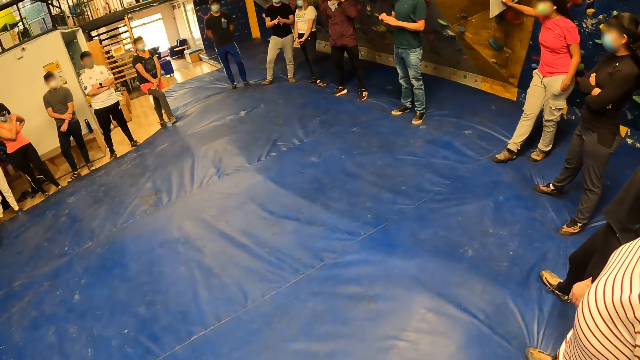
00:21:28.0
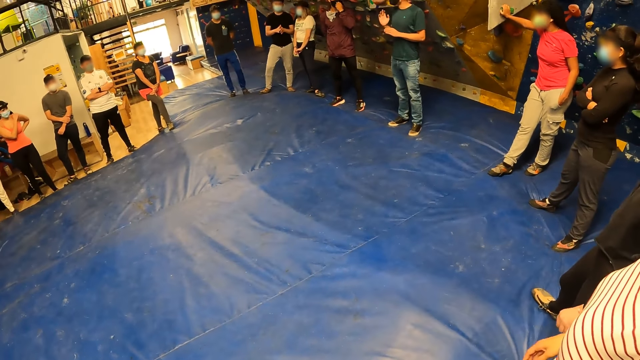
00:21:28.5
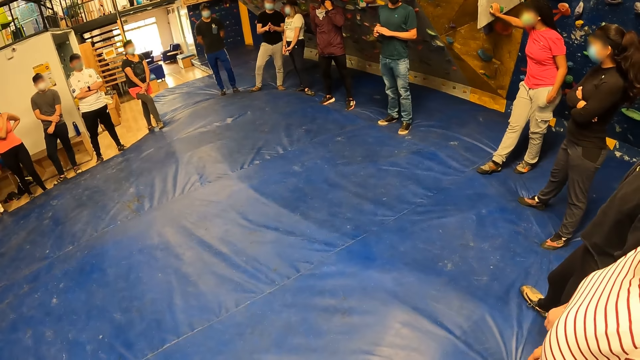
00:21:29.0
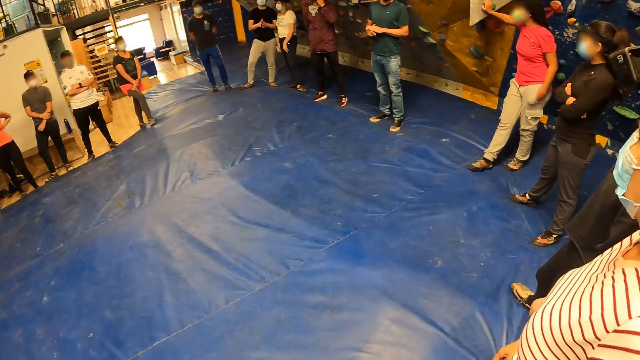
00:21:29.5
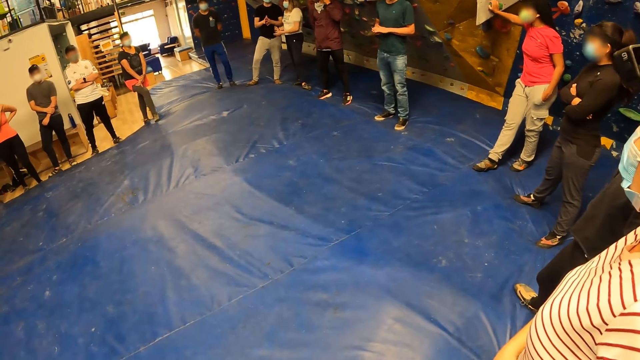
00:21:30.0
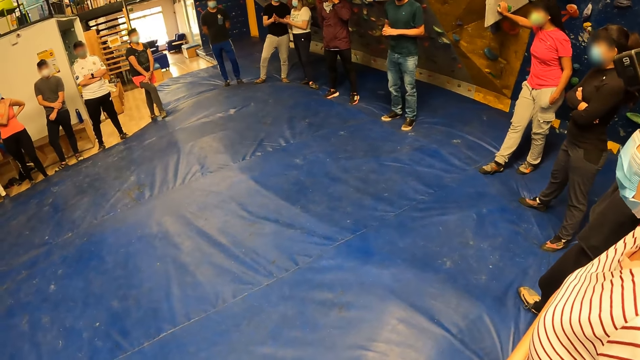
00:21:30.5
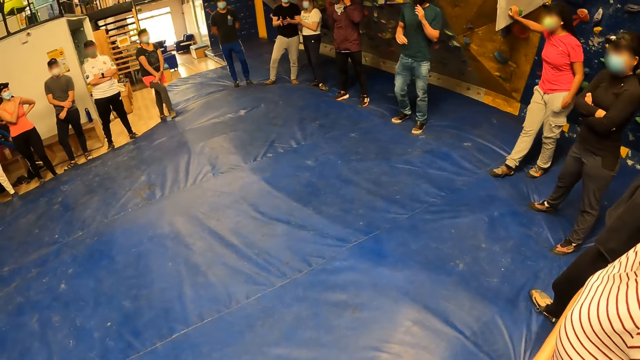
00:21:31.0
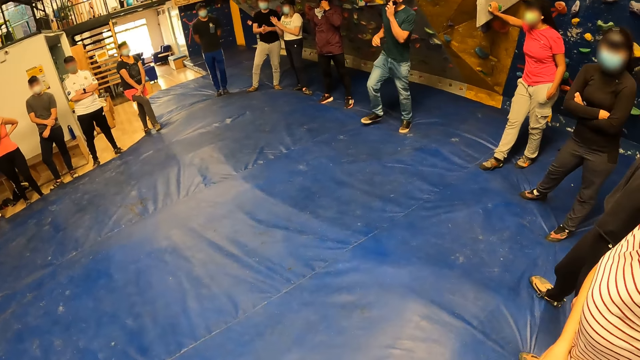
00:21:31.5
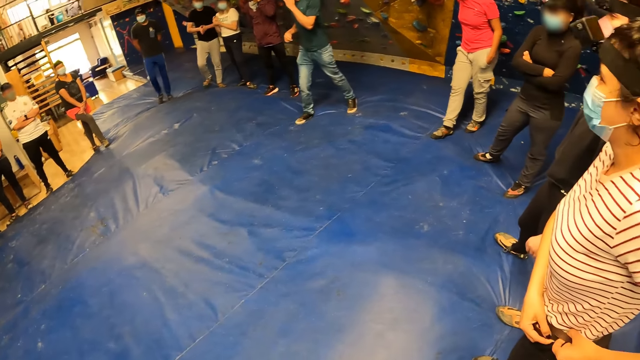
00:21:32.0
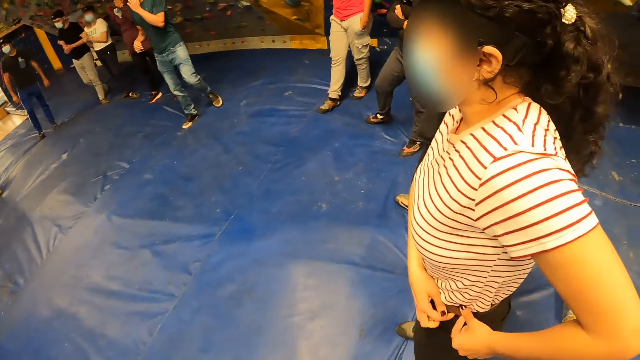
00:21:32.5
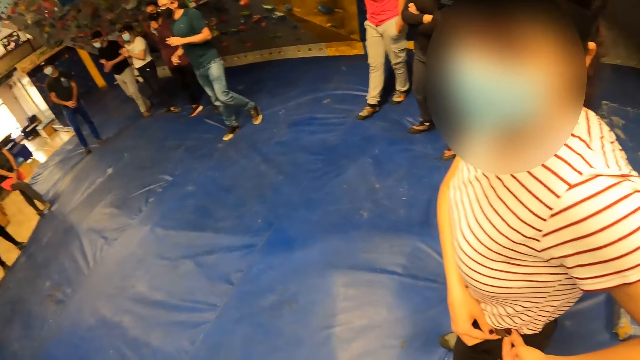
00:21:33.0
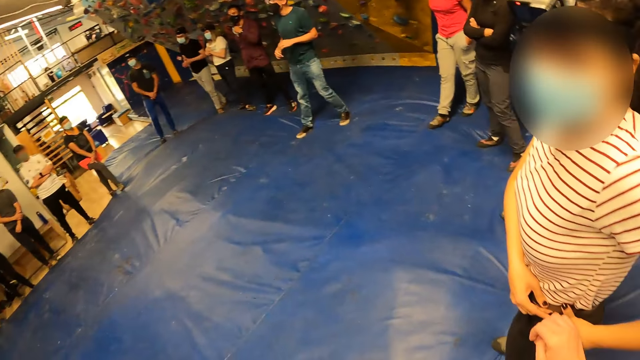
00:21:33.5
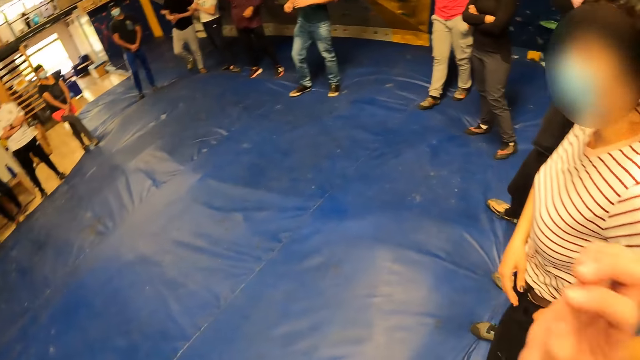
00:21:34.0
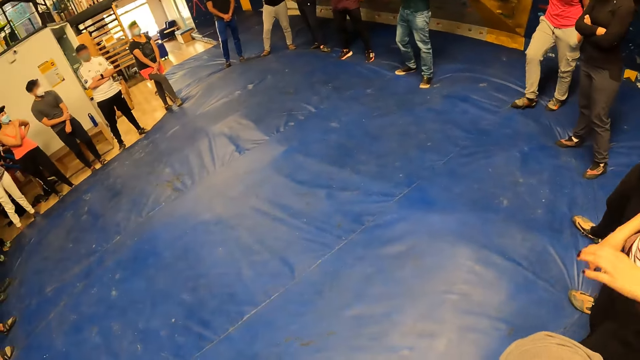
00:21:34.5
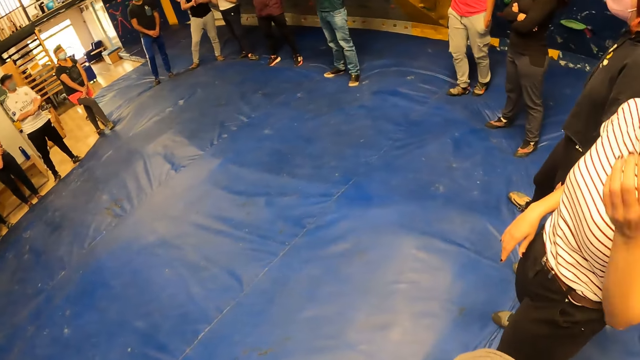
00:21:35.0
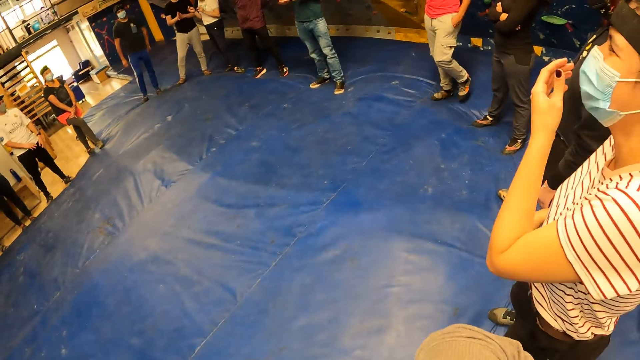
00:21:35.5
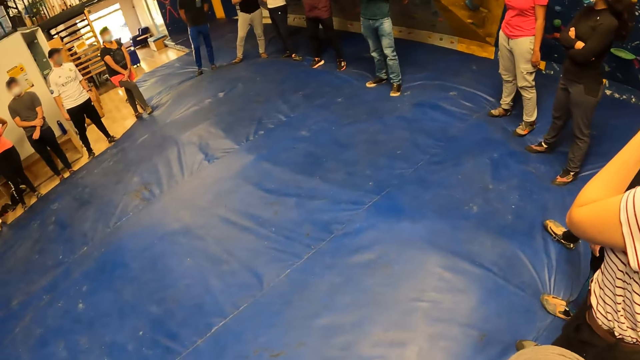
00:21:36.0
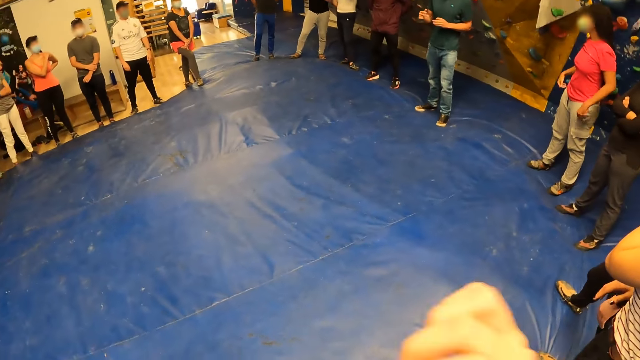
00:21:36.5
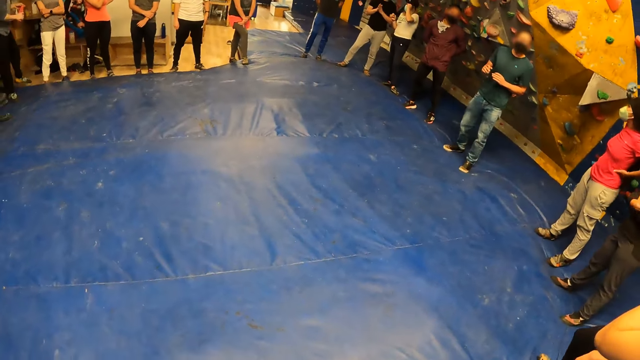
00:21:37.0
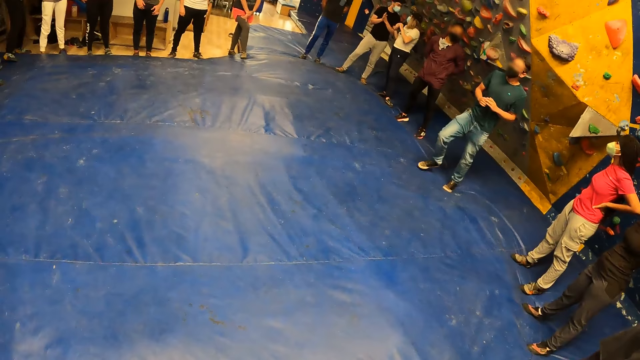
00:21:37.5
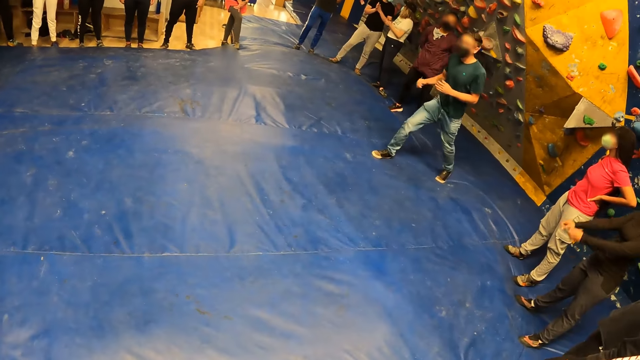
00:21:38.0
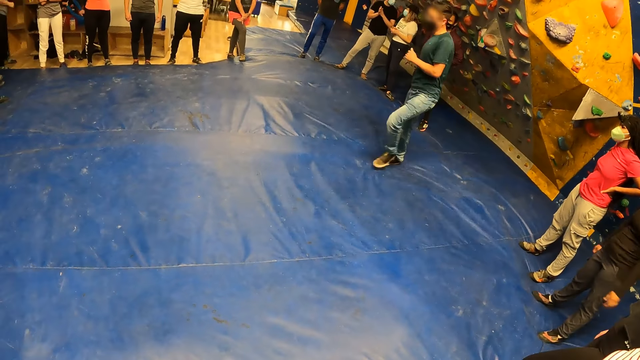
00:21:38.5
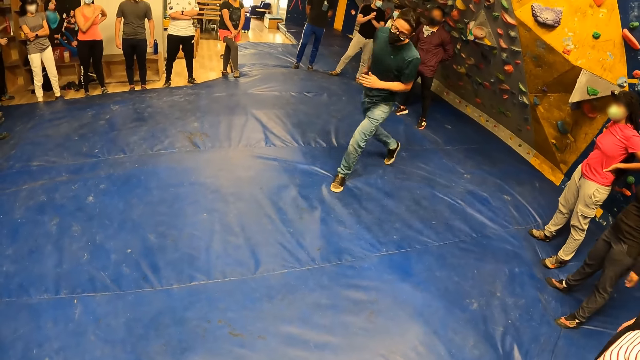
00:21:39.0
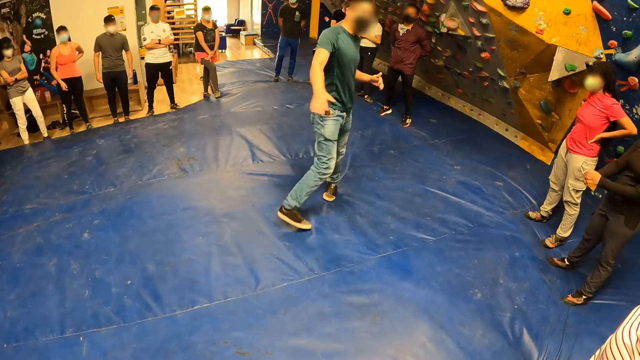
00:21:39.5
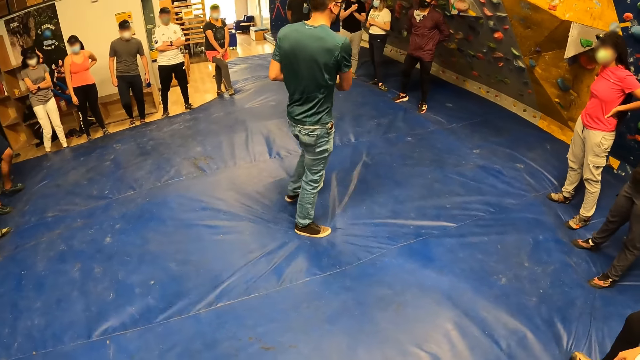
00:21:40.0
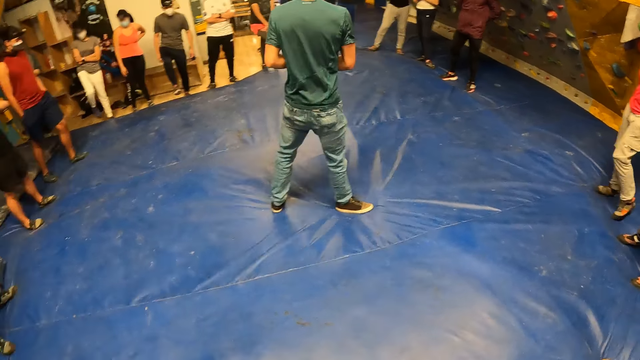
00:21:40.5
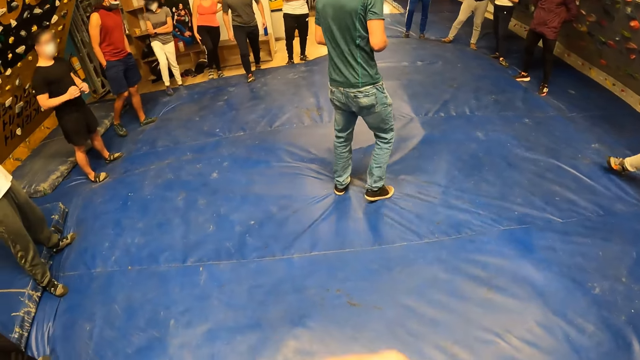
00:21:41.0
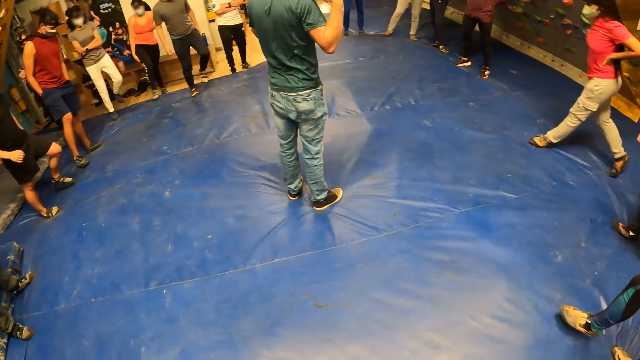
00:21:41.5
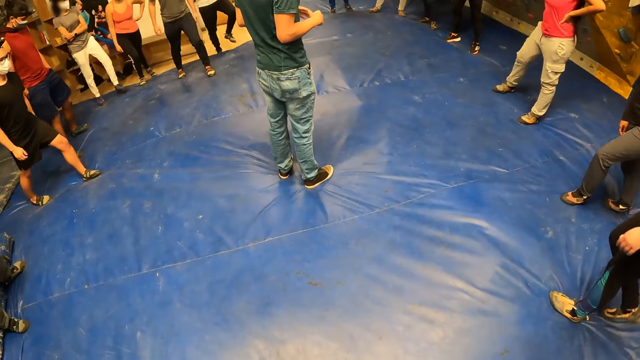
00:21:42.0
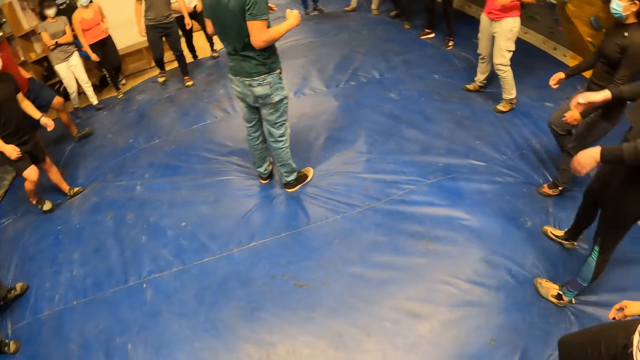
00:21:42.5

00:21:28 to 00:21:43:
A lady looks around a room. The lady interacts with the camera wearer. The camera wearer looks around the room. The instructor moves to the middle of the climbing center. The instructor instructs the people at the climbing center. A man walks at the center of the crowd.

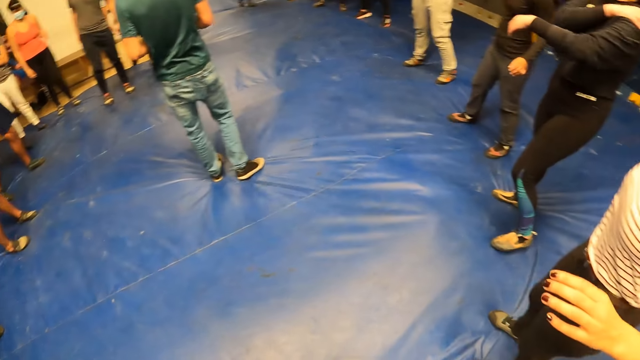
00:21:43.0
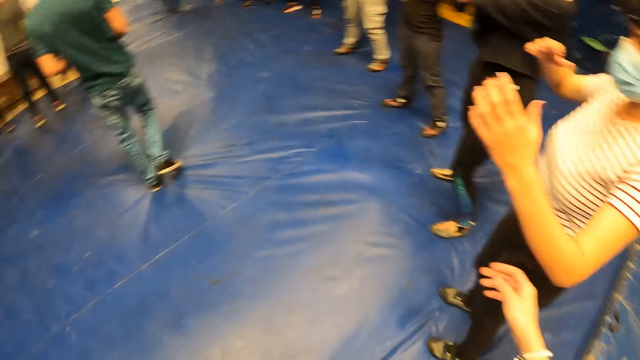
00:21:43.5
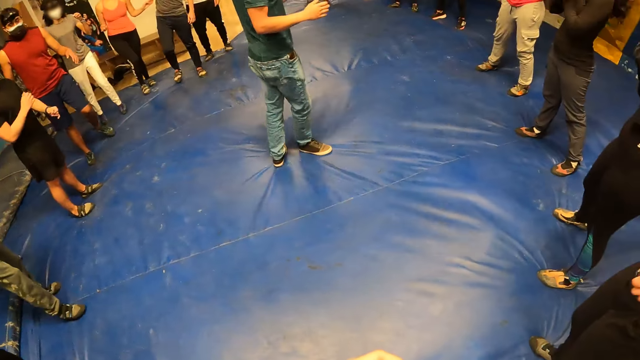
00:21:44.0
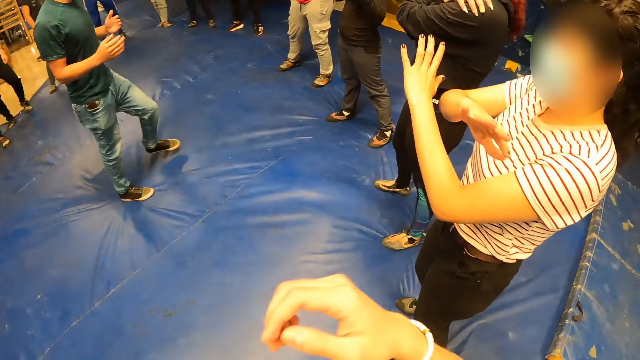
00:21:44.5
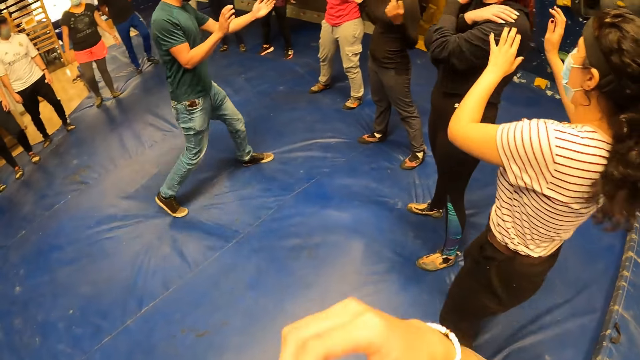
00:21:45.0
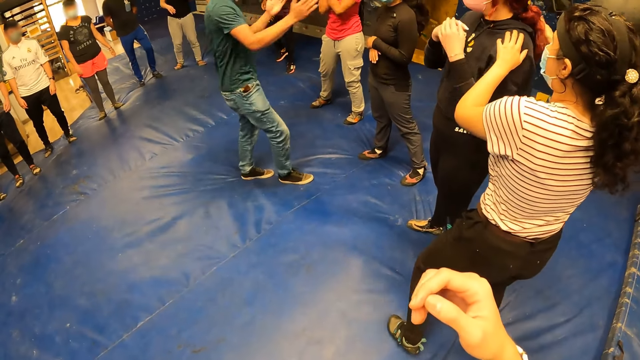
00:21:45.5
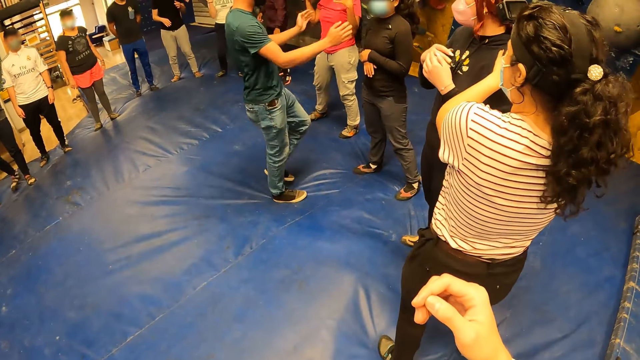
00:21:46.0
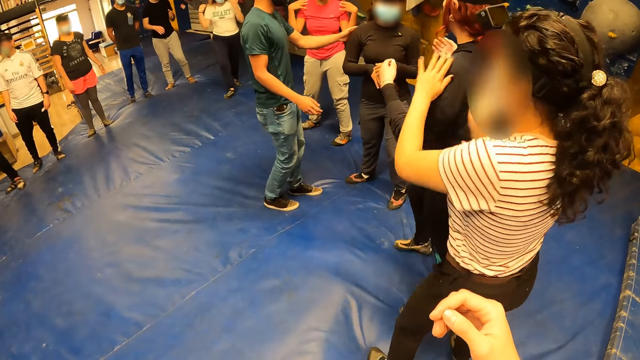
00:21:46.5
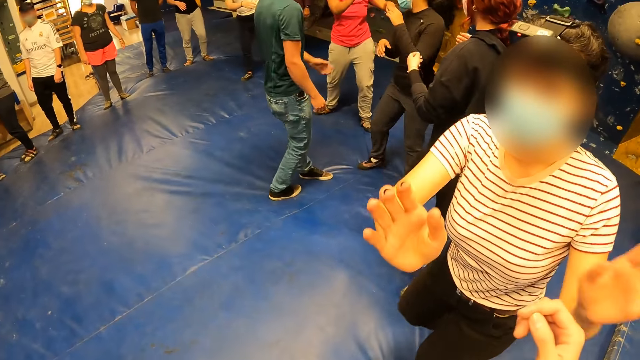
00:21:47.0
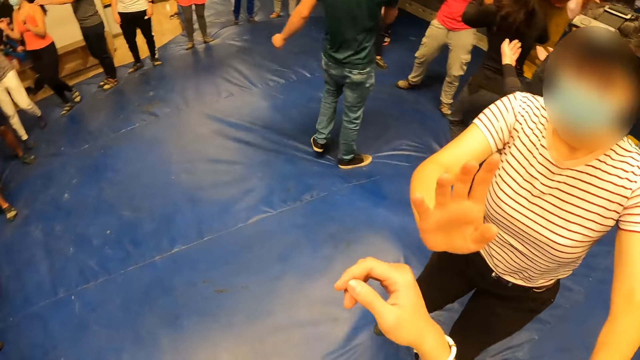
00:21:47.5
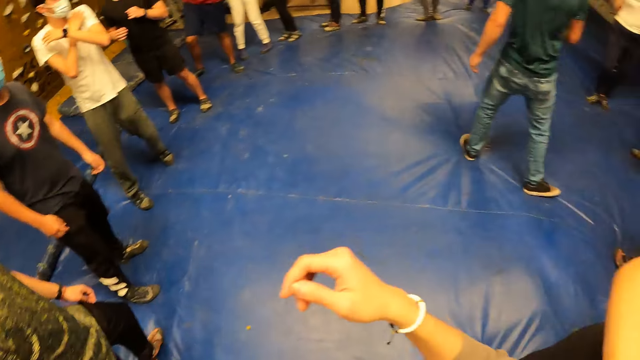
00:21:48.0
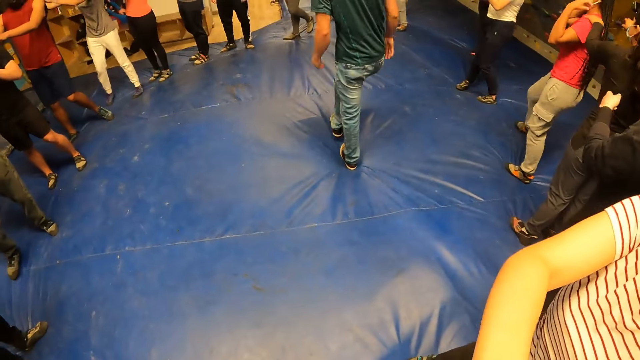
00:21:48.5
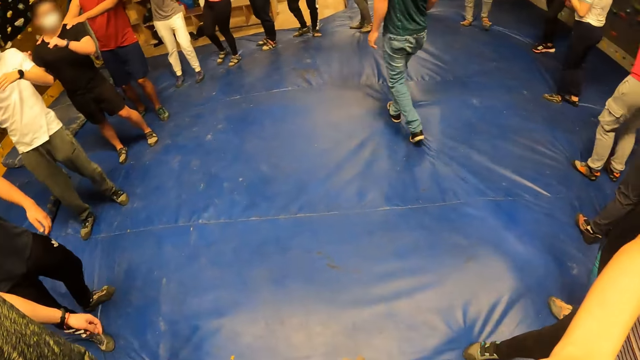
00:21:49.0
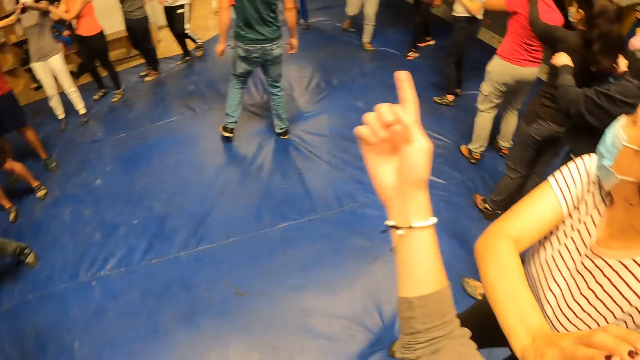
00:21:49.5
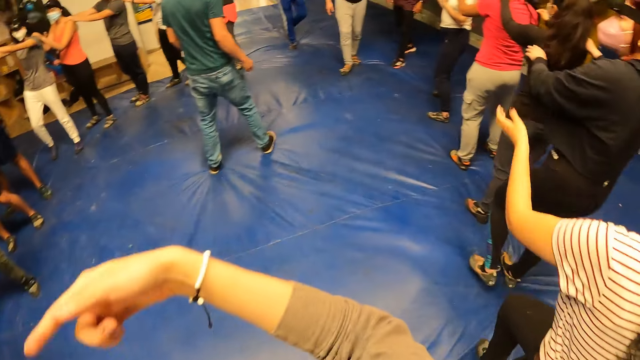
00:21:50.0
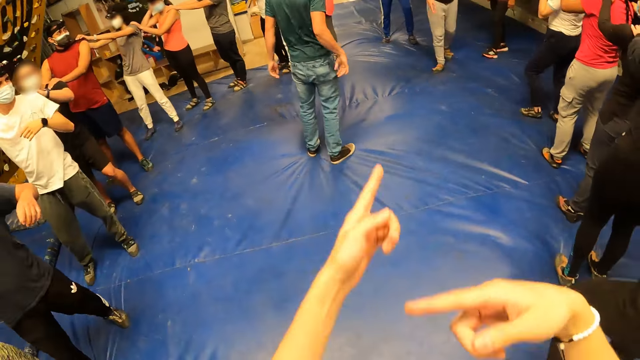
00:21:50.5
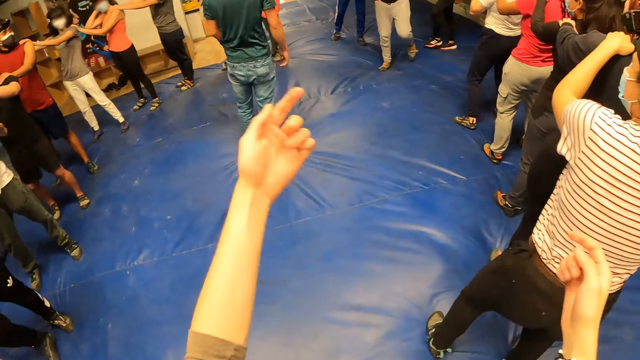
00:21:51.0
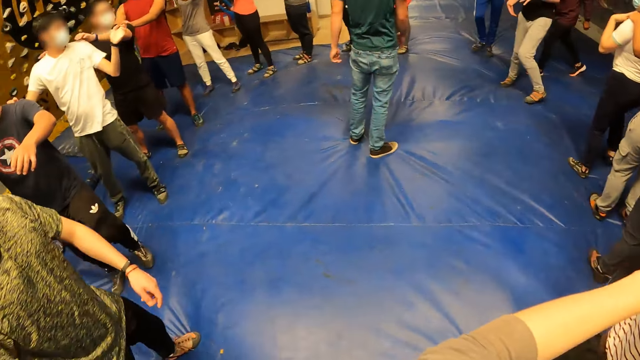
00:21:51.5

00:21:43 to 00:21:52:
A woman waves her hands. The camera wearer looks around a room. A lady interacts with another lady. The first lady interacts with the camera wearer. The camera wearer looks around the room. The woman puts her left hand on the shoulder of another woman. The camera wearer moves his hand forward.
